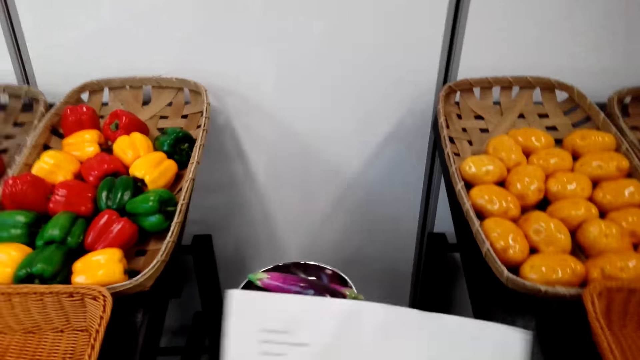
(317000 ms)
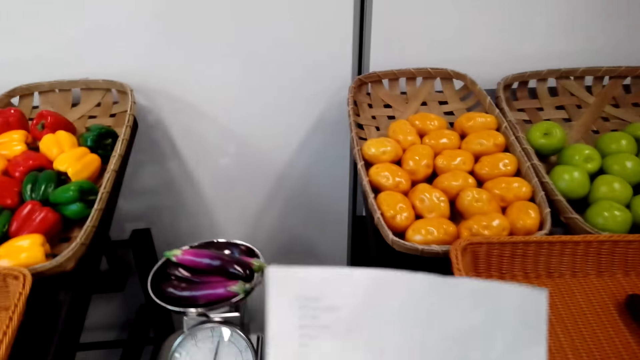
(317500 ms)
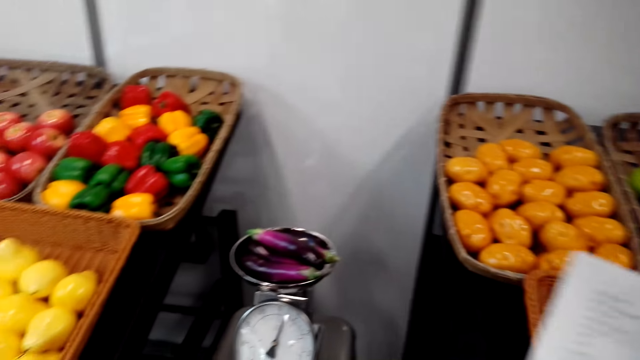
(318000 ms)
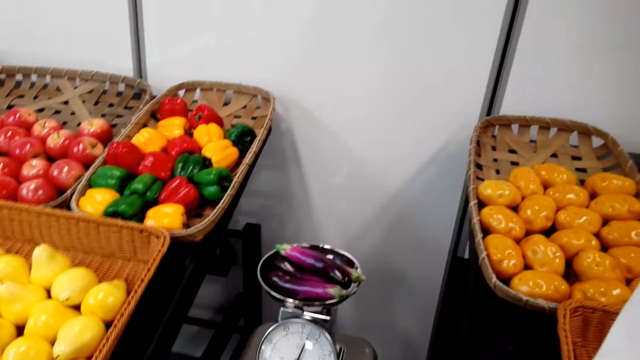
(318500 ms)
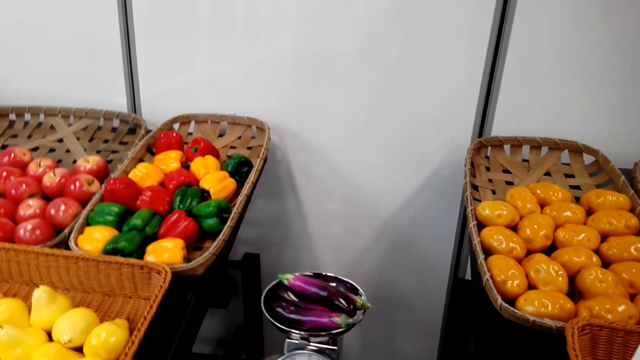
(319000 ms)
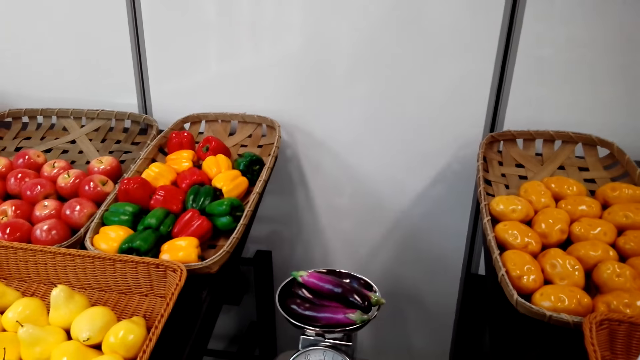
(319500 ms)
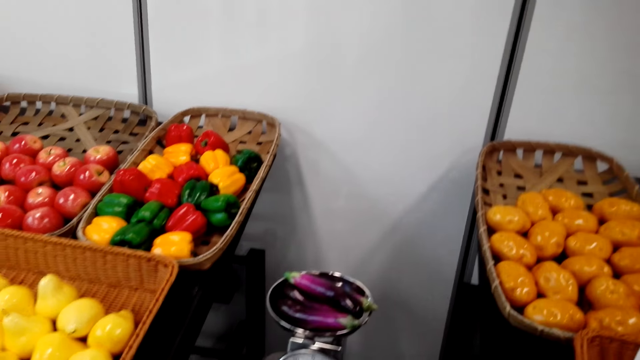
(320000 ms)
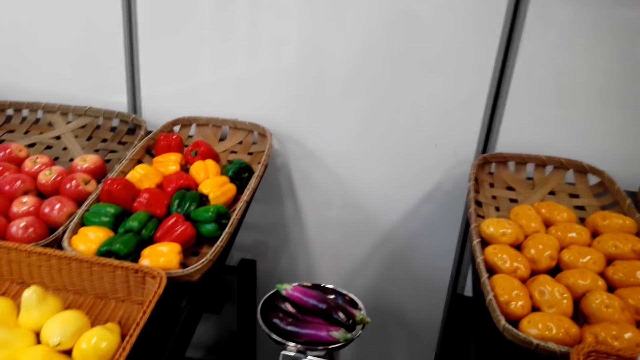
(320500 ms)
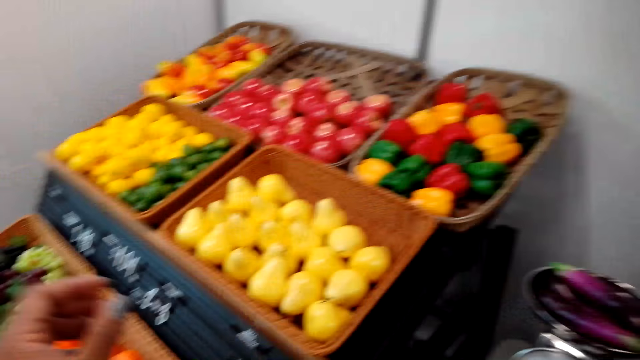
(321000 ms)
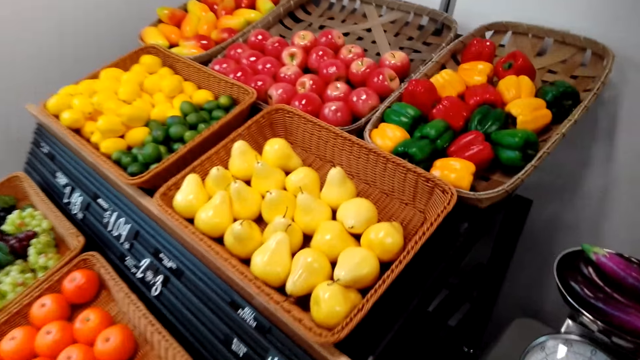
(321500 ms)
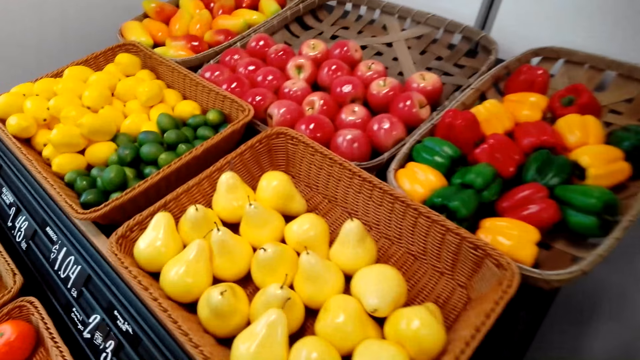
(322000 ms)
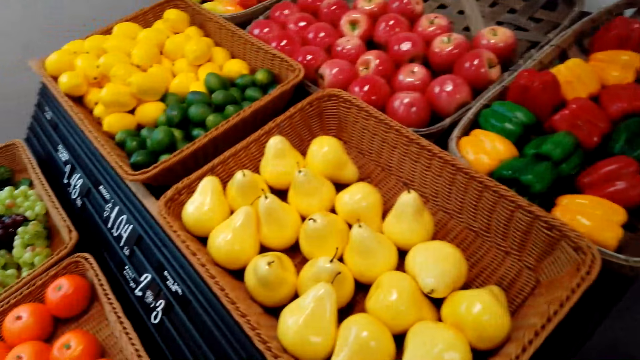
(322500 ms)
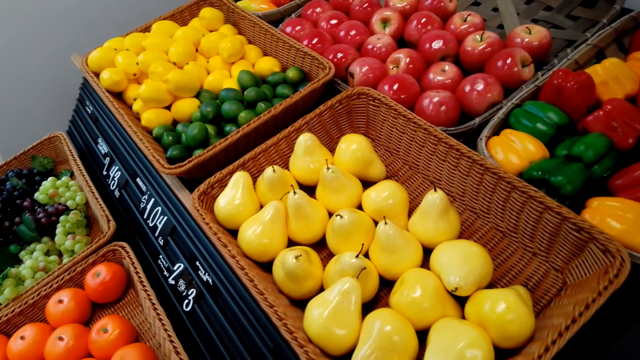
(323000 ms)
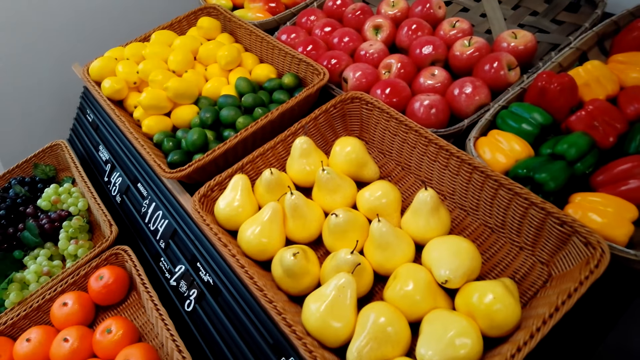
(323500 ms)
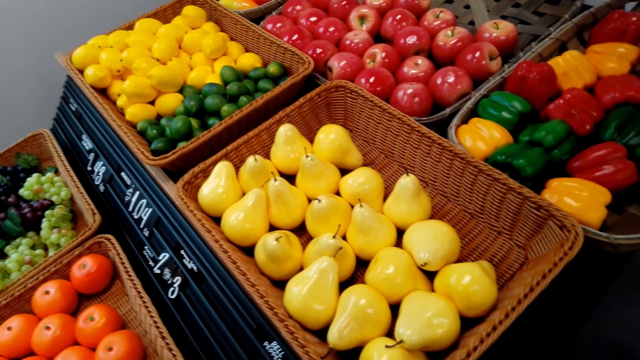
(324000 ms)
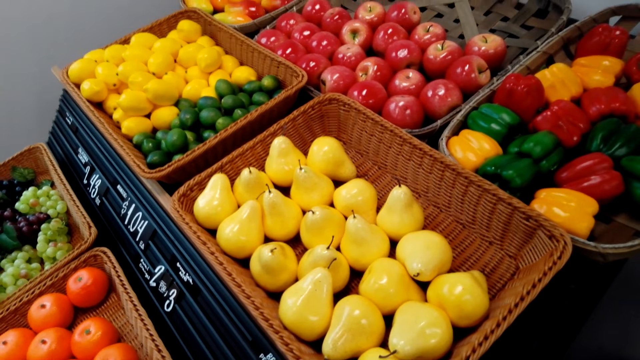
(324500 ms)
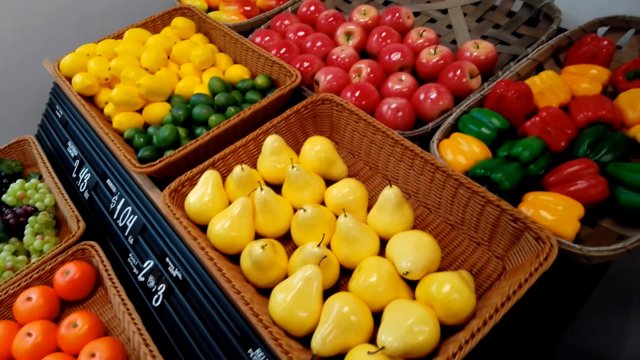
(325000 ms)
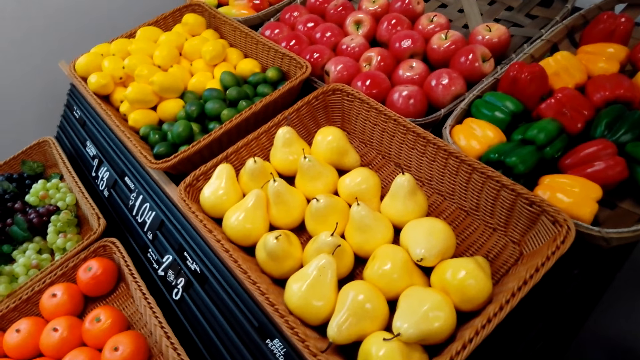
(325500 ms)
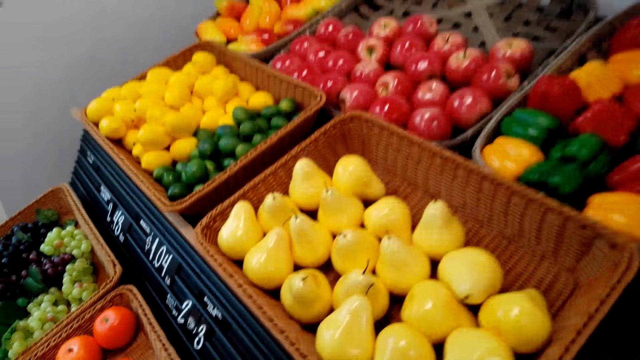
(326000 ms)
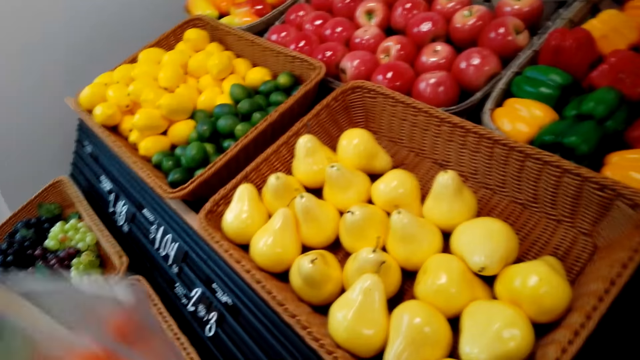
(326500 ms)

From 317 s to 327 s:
The camera wearer holds the list. They stare at the shopping list. They hold the list again. They stare at the weighing scale. They look around. They pick a packaging paper.

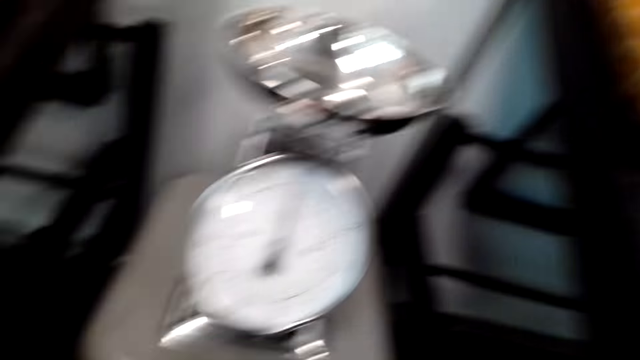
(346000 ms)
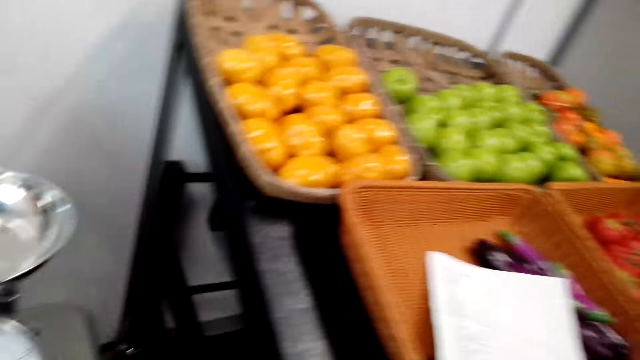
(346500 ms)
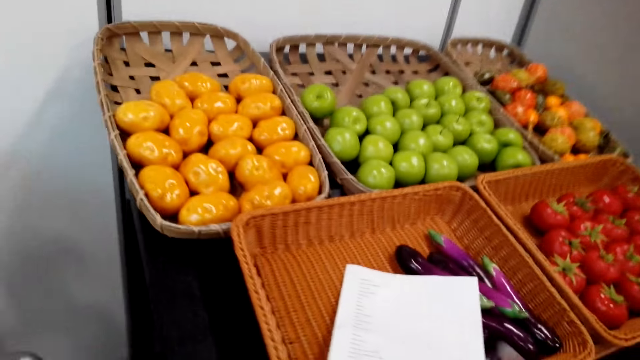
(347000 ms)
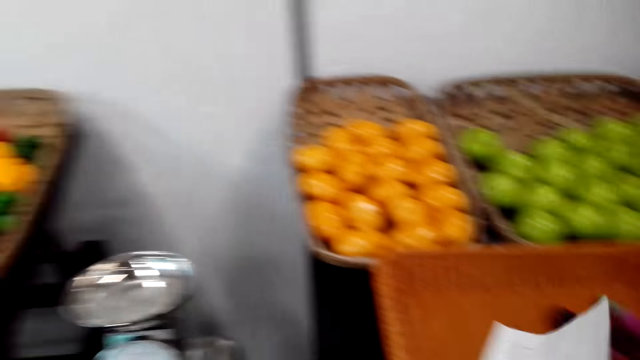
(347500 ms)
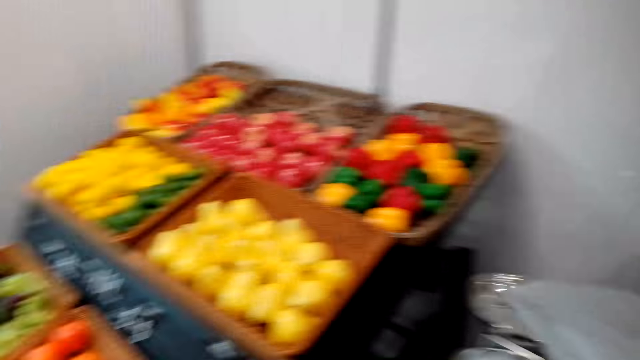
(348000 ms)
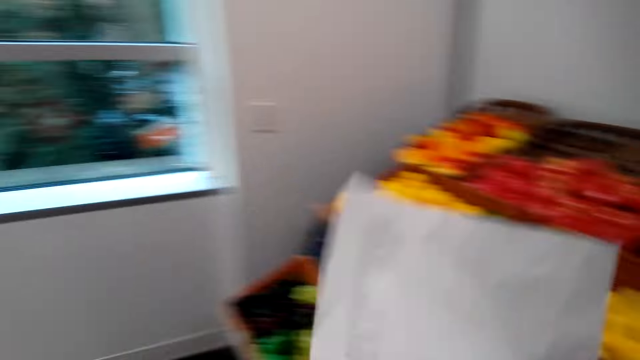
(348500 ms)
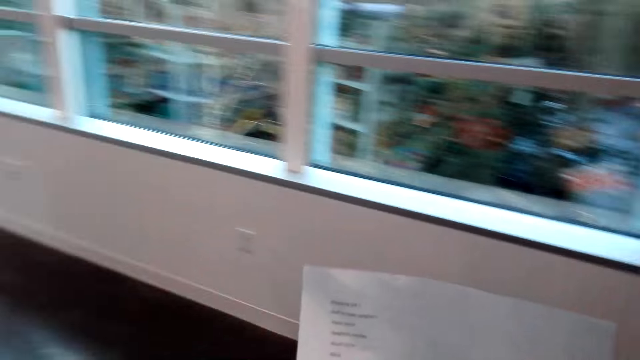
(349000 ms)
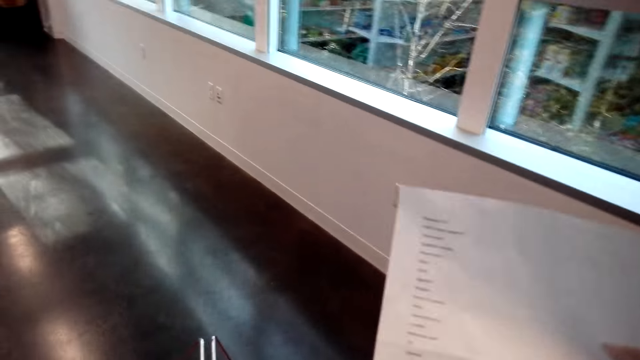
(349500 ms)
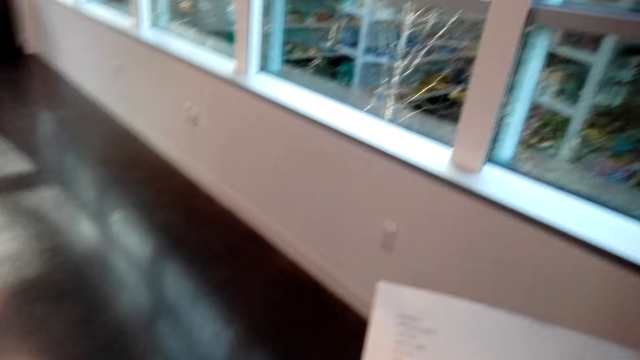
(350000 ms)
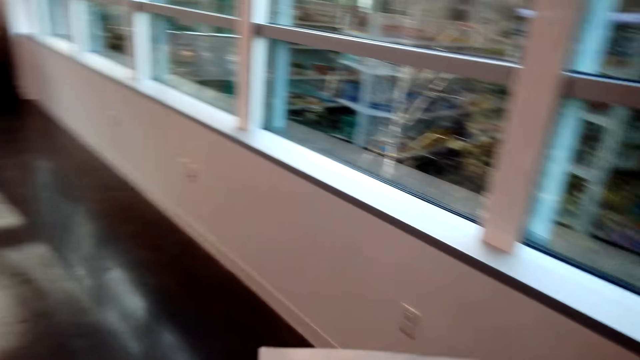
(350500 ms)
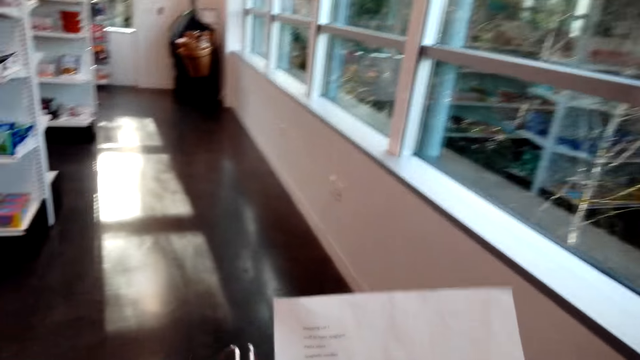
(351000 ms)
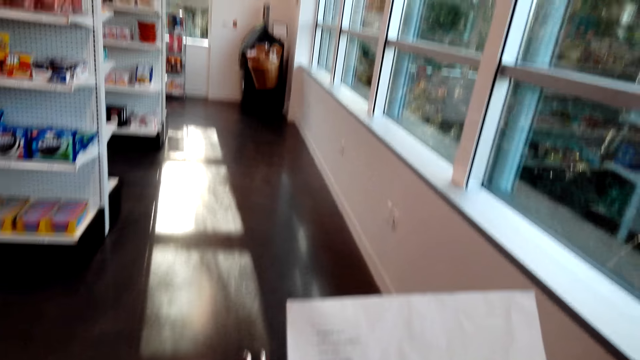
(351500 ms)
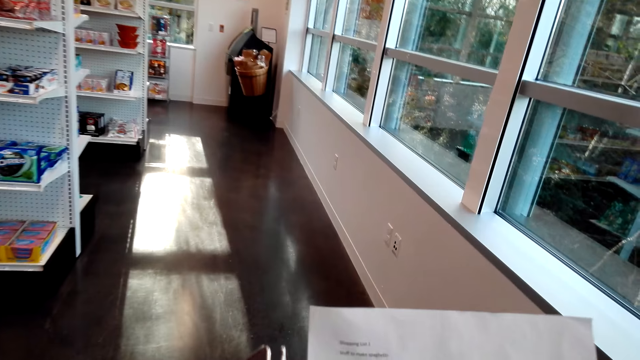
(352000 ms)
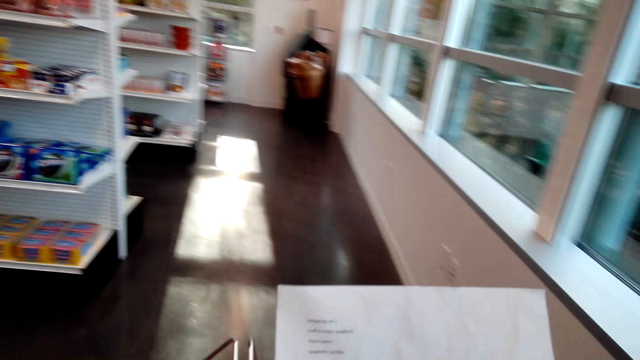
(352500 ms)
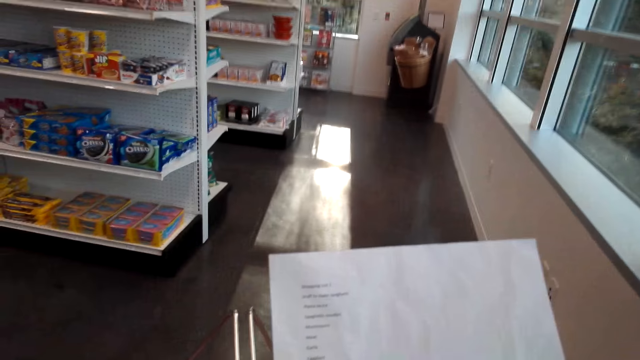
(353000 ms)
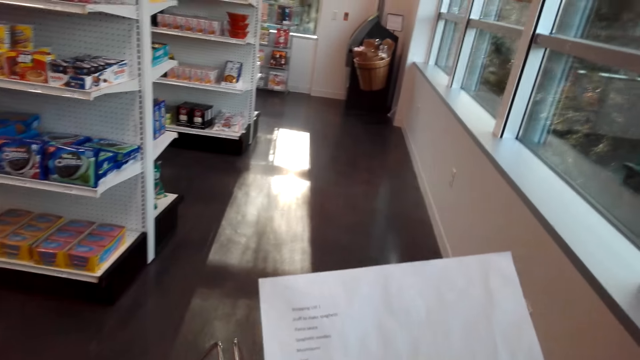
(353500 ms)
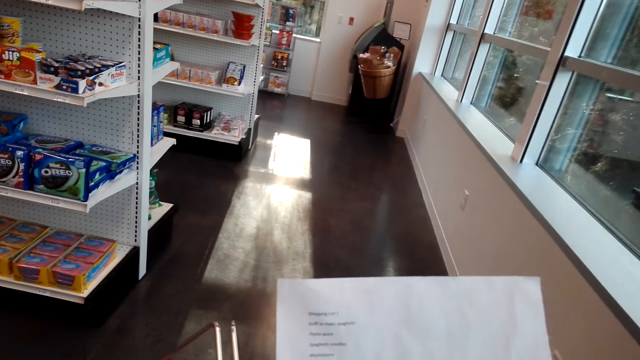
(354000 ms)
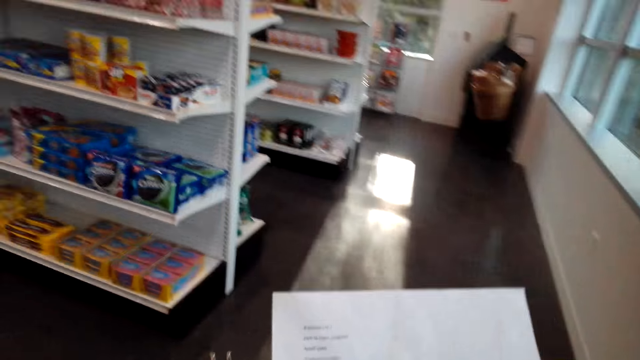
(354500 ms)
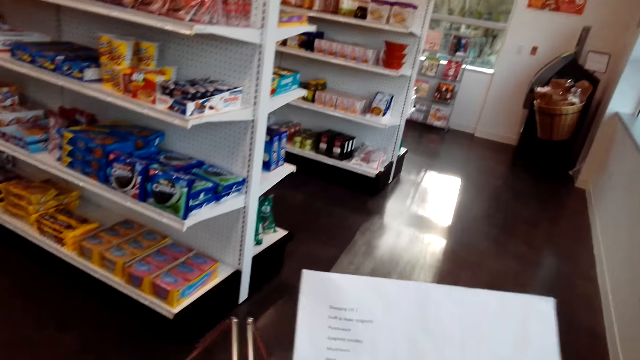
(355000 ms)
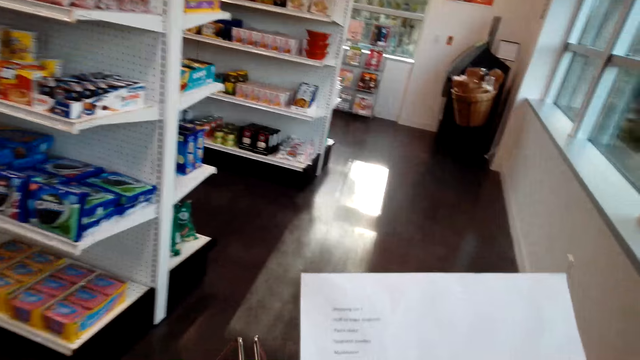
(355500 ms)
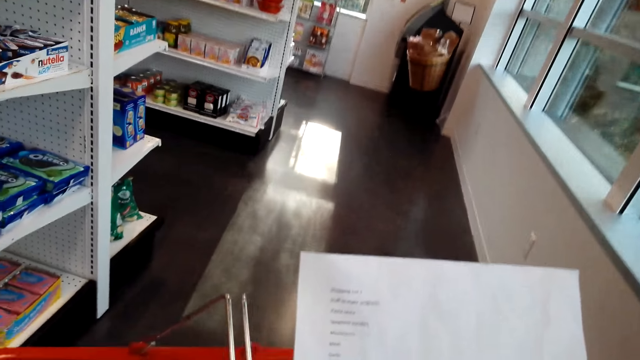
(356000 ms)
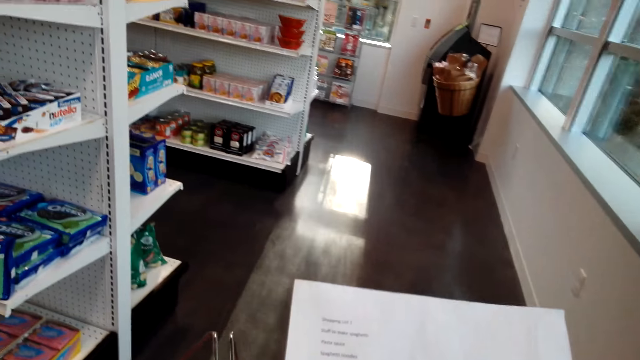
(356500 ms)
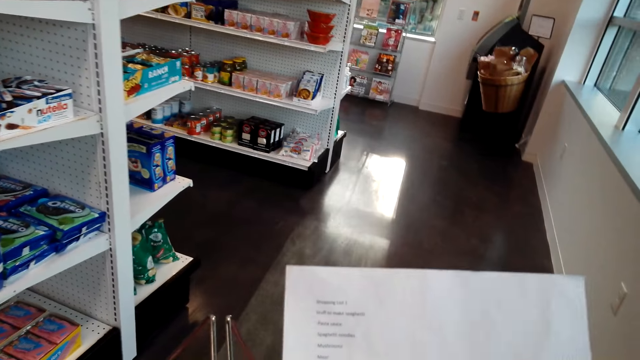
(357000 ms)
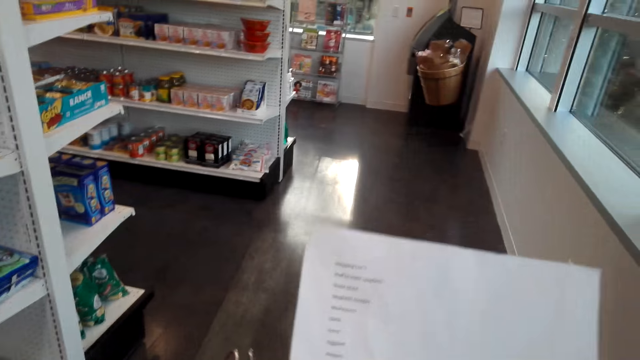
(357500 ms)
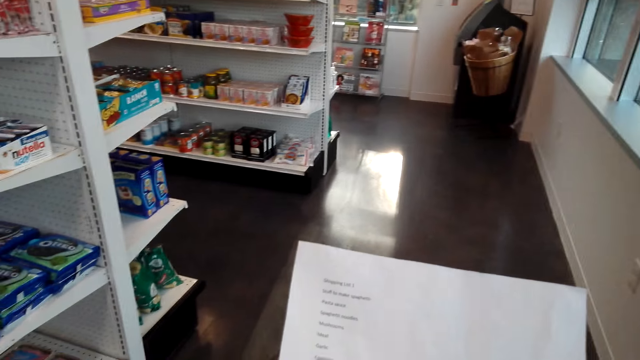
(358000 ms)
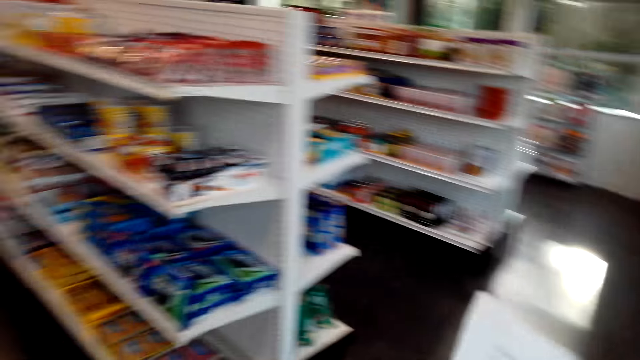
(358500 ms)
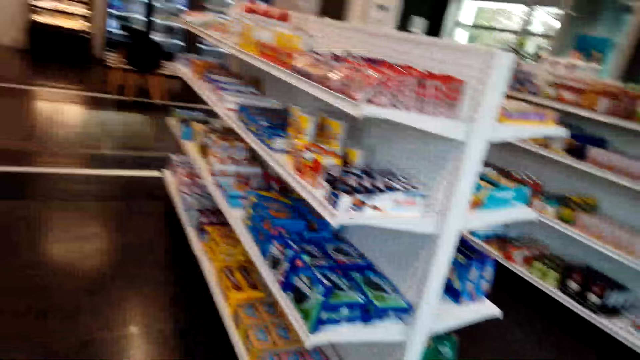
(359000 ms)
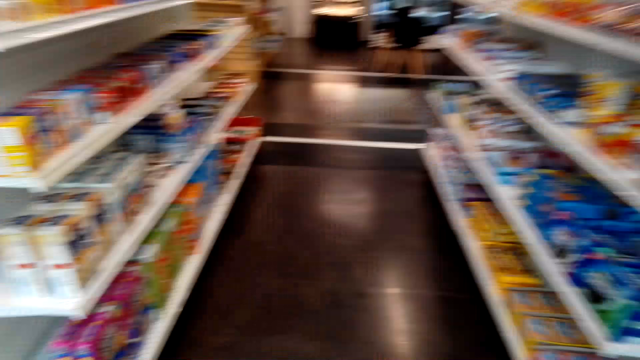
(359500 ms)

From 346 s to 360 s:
The camera wearer picks the shopping list. They stare at the shopping list. They walk around the supermarket.
